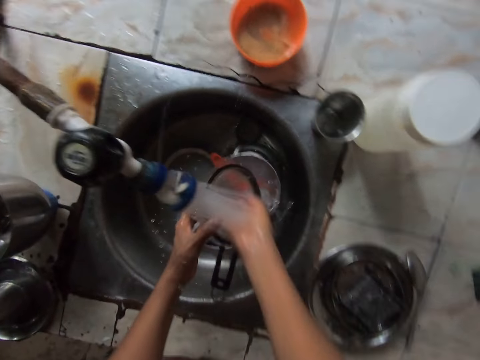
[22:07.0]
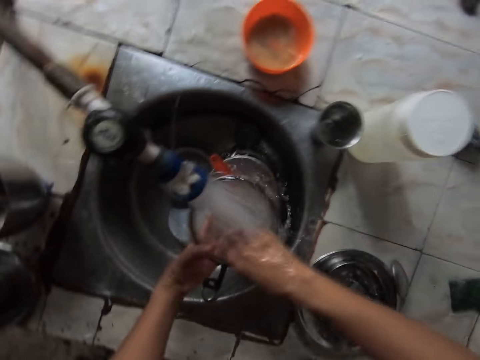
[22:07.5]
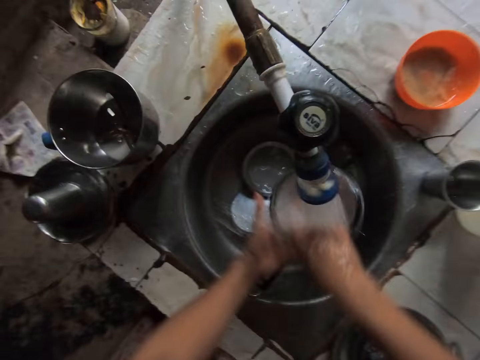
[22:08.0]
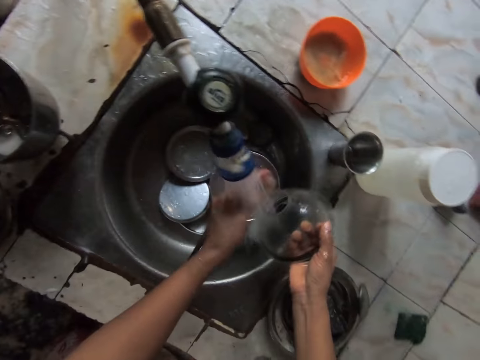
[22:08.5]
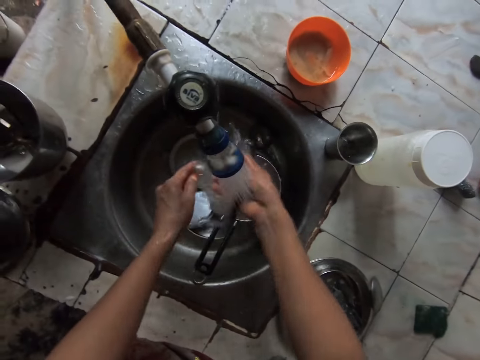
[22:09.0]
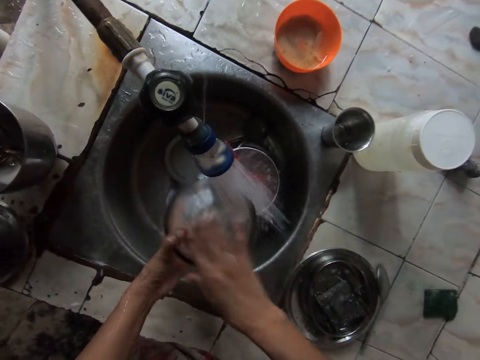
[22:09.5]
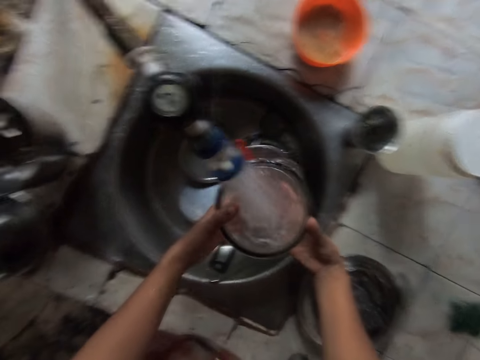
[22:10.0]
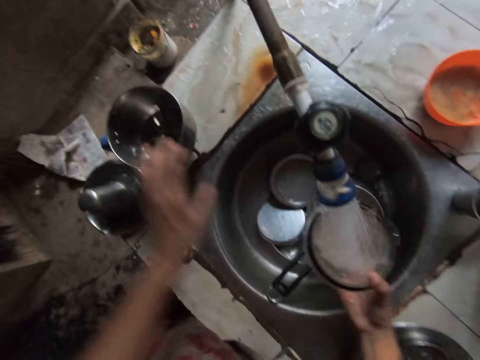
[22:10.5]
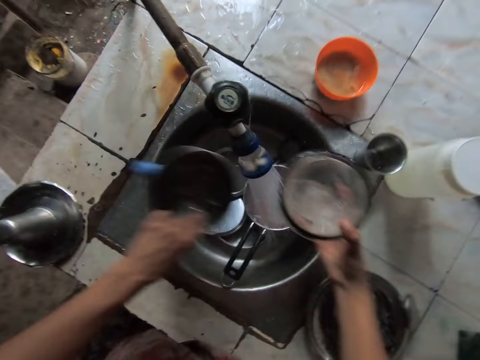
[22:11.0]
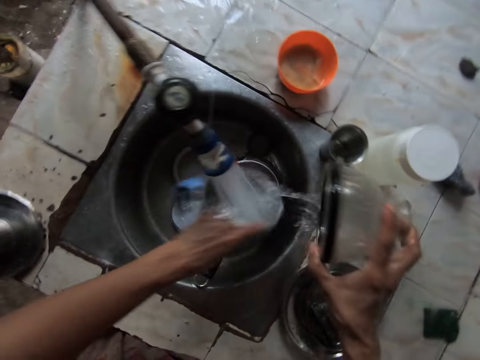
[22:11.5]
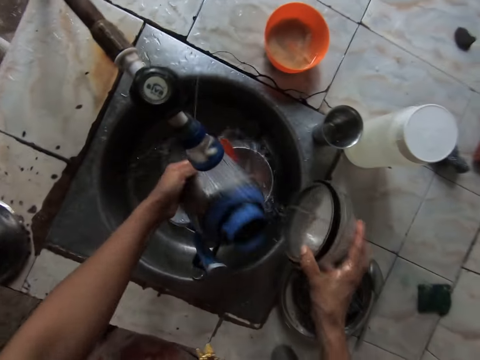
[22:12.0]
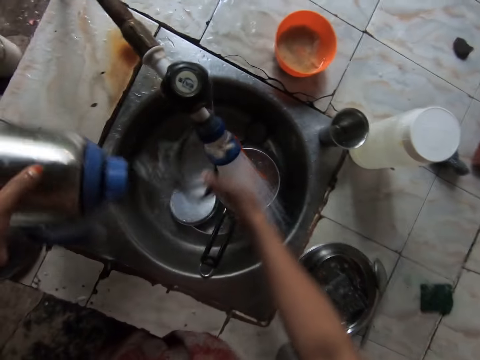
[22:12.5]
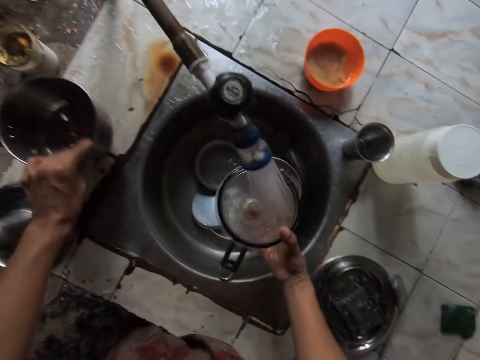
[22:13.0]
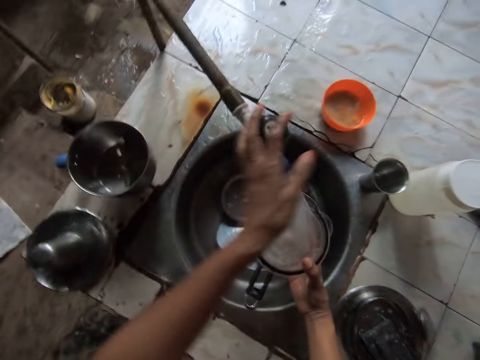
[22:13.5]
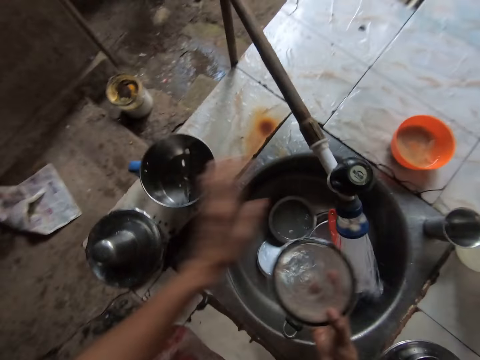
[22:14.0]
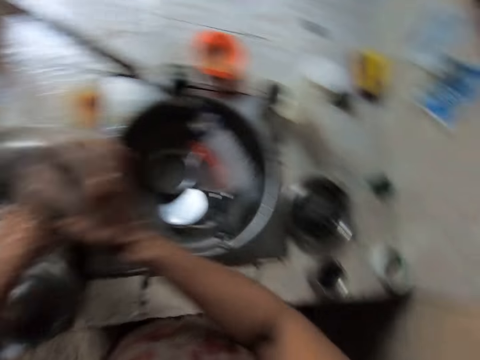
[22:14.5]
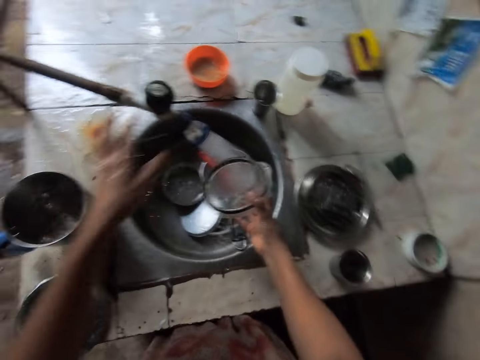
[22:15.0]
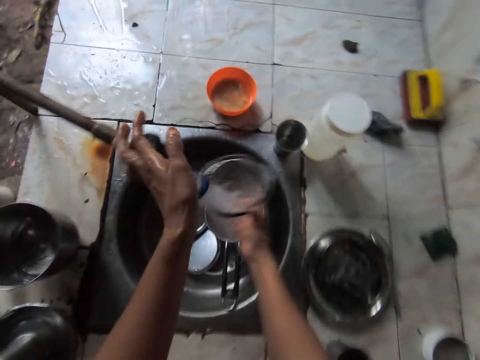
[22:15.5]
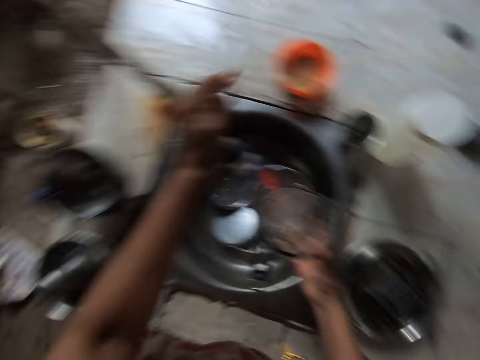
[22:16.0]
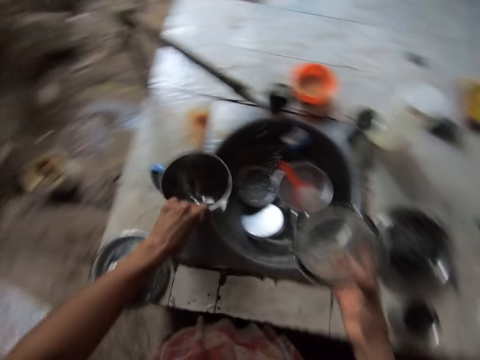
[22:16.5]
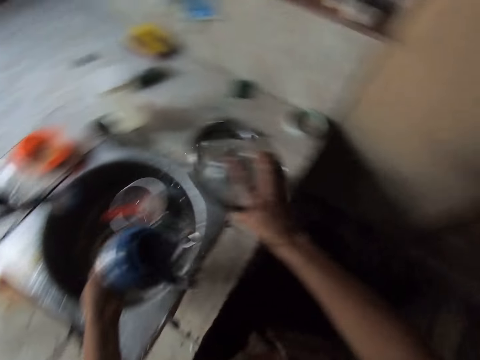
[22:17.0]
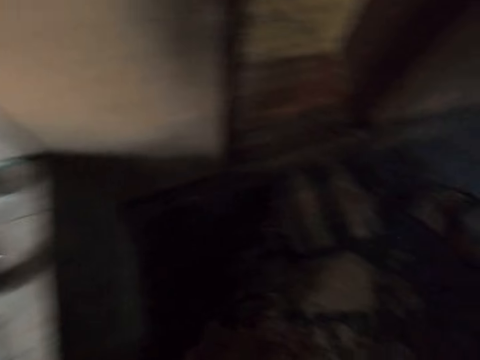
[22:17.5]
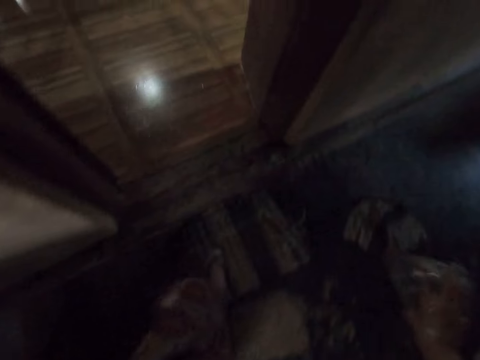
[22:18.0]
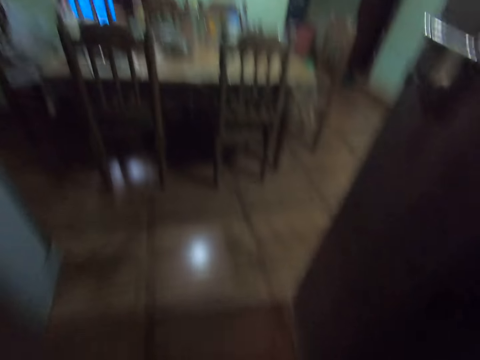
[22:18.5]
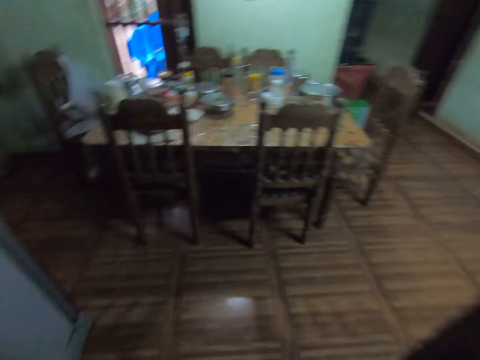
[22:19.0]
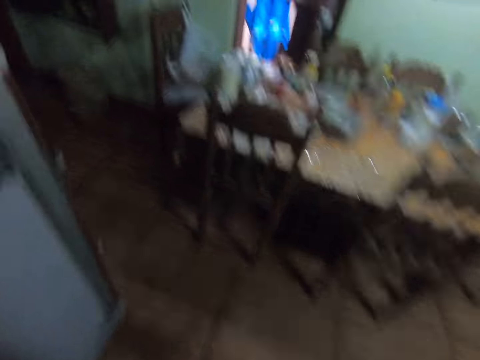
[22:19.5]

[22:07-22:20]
The camera wearer picks the blender from the countertop with his left hand. He fetches water in the lid. He washes the blender in his left hand under the tap. He pours water in the blender. He drops the blender in his left hand on the countertop. He fetches water in the lid. He pours water in the blender. He closes the tap with his left hand. He picks the blender from the countertop with his left hand. He pours the water in the sink. He walks from the room into the kitchen.

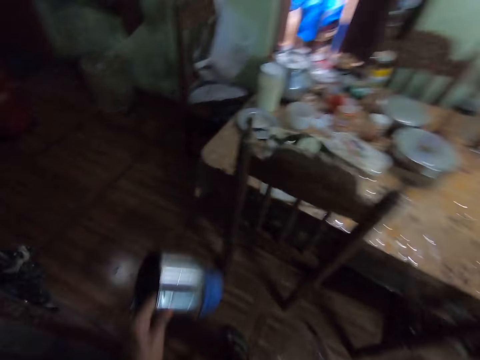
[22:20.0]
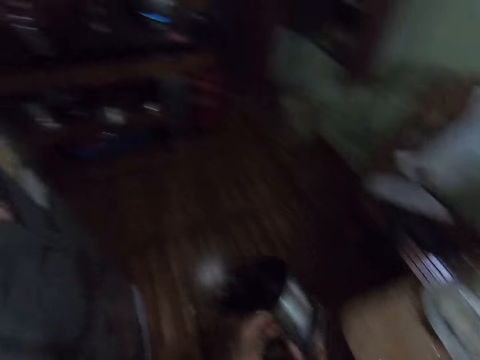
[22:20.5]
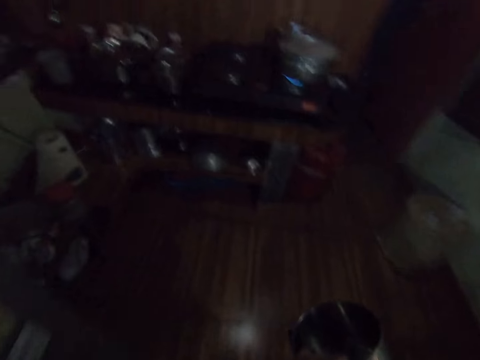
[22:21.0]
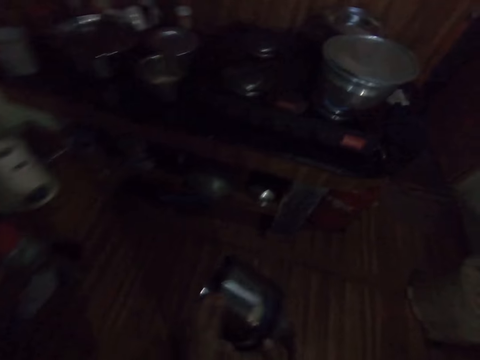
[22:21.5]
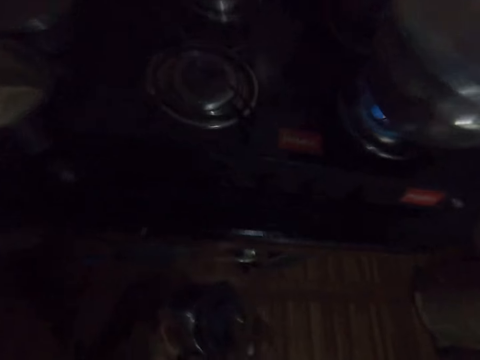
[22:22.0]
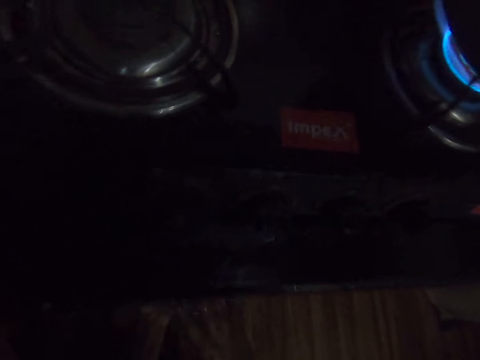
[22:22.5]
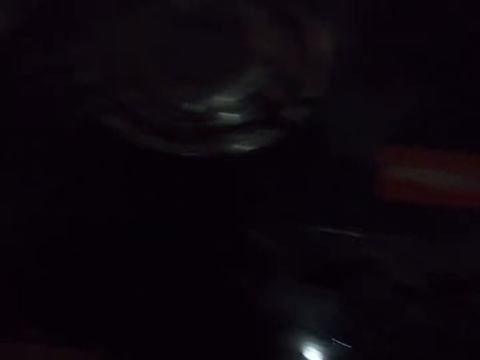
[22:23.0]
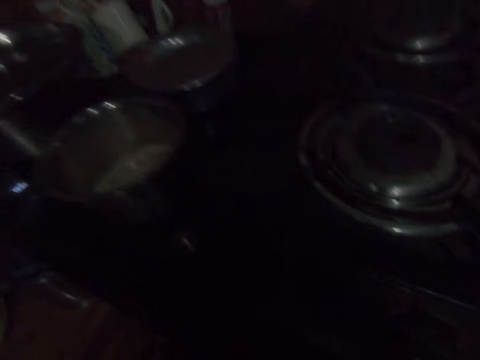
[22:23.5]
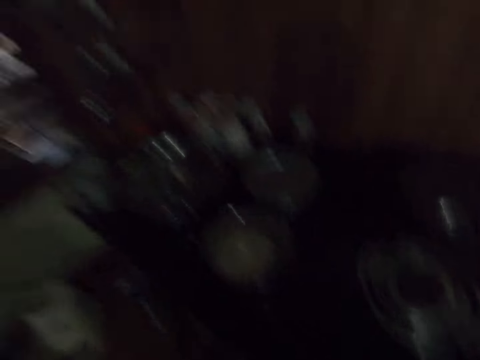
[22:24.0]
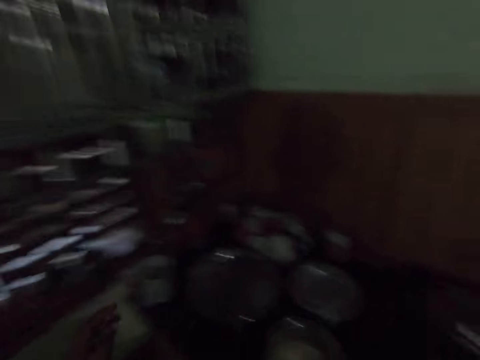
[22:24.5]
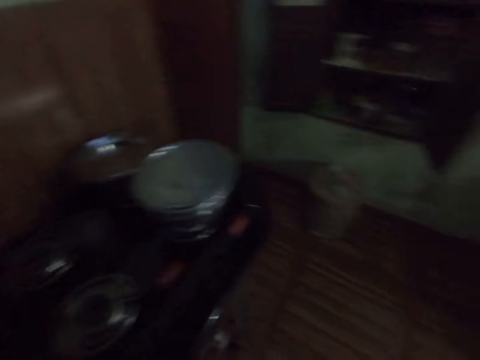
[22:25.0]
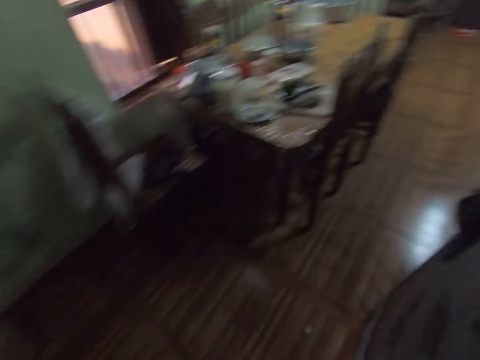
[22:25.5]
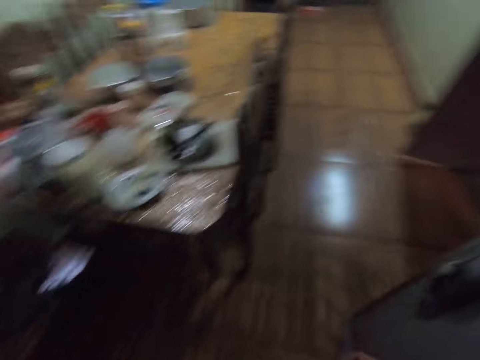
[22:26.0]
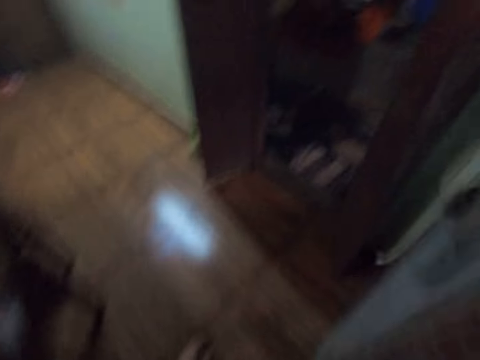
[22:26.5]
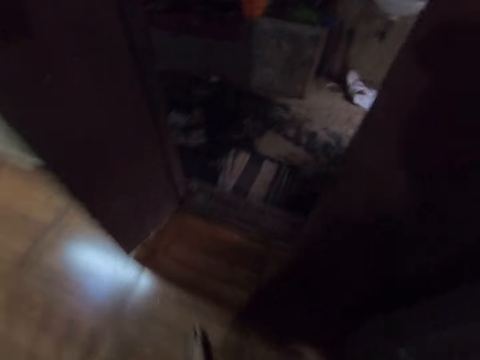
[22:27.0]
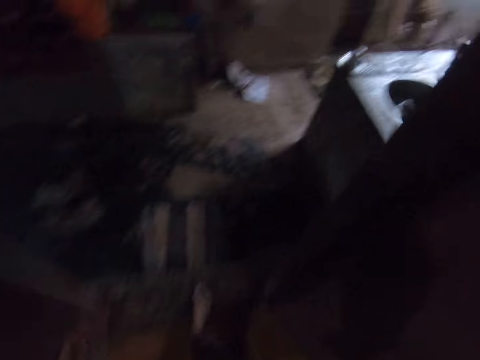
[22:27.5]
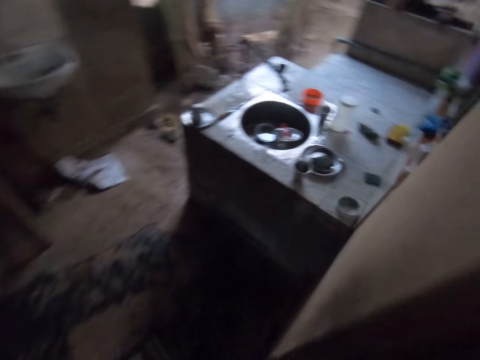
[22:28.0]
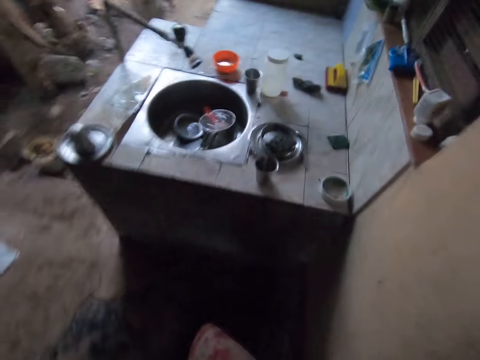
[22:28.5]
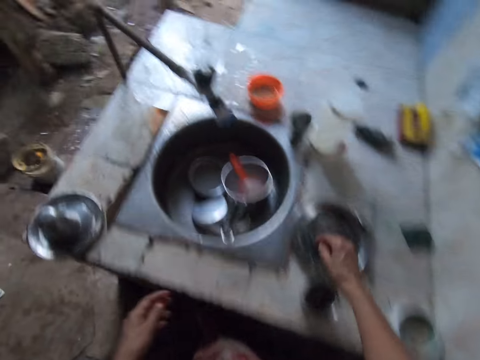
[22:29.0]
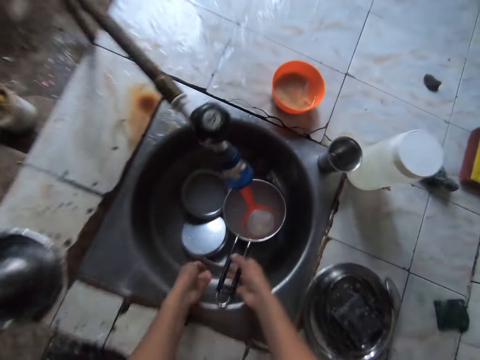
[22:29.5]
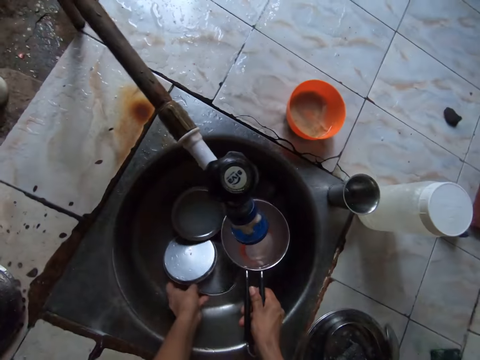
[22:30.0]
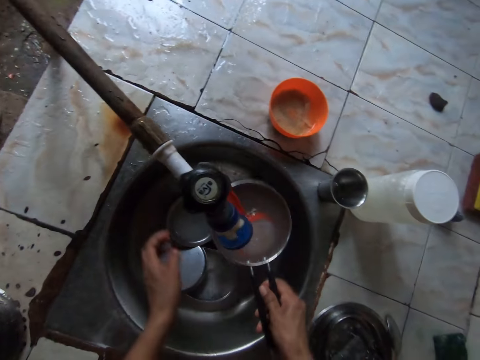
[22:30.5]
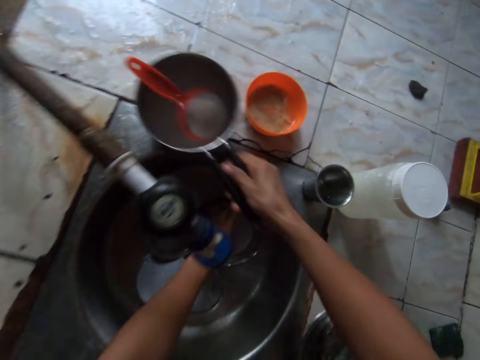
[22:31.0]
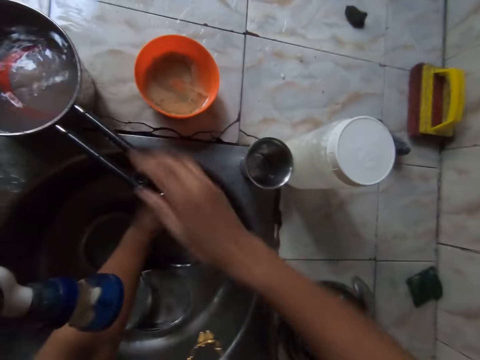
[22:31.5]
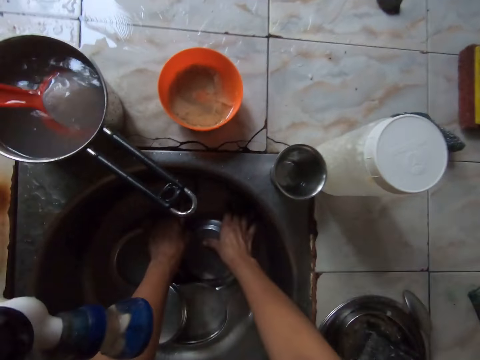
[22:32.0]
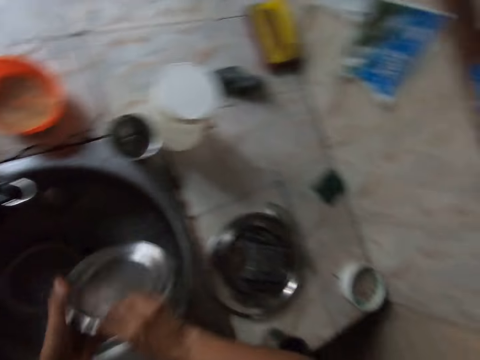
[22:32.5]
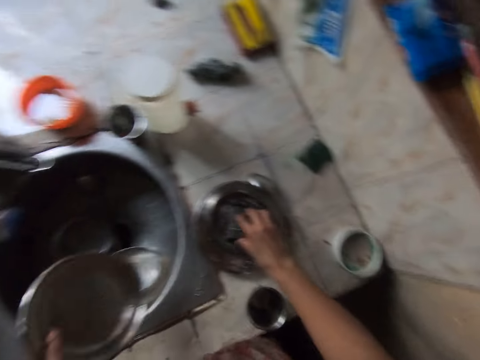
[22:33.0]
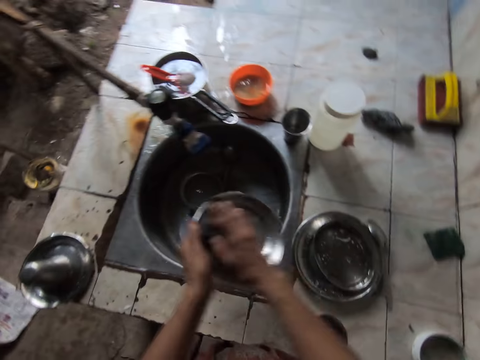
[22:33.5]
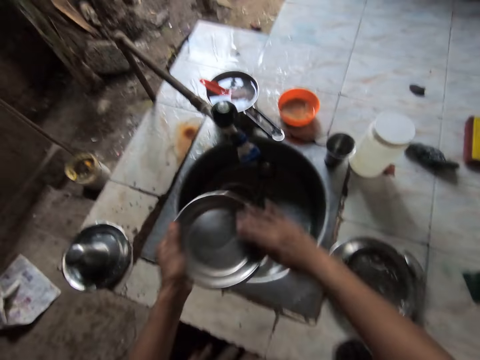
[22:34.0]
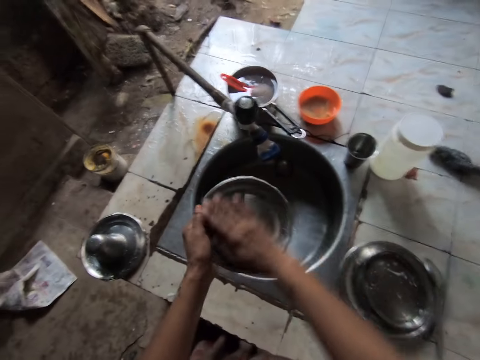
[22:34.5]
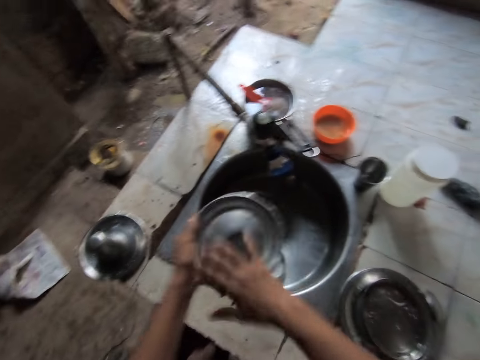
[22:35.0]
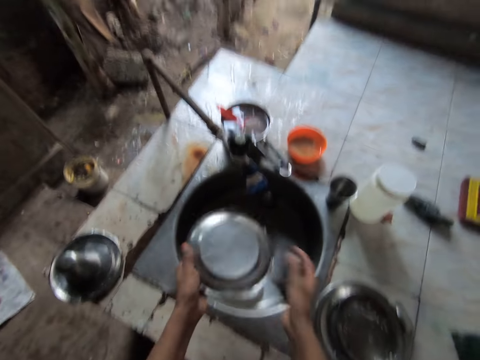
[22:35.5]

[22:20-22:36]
The camera wearer places the blender and the lid in both hands in the cabinet under the stove. He walks out of the kitchen into the room. He moves a pot from the sink to the countertop with his right hand. He removes a plate from the sink with both hands. He washes the plate in his left hand with the sponge in his right hand. He picks the sponge from the bowl with his right hand.
